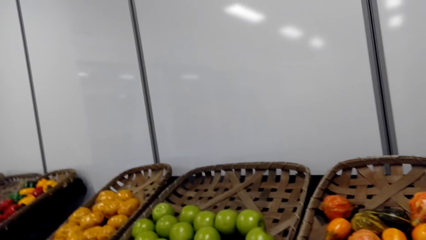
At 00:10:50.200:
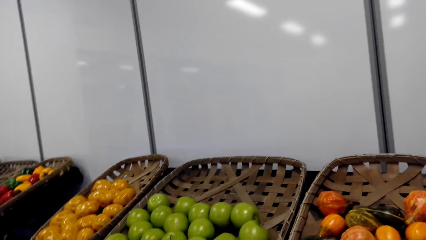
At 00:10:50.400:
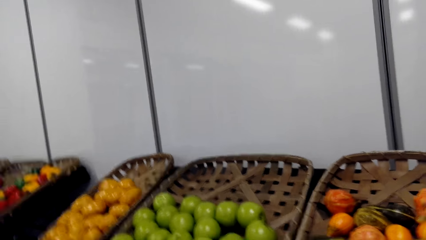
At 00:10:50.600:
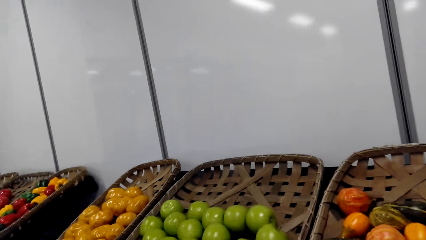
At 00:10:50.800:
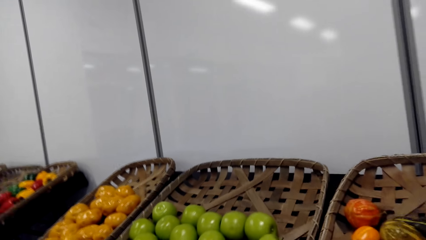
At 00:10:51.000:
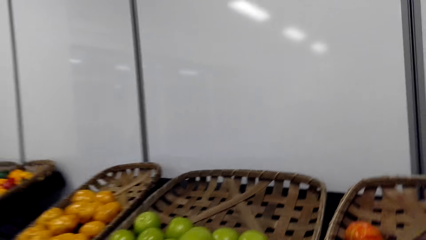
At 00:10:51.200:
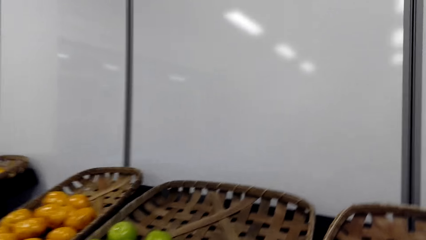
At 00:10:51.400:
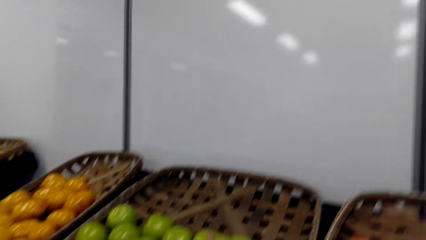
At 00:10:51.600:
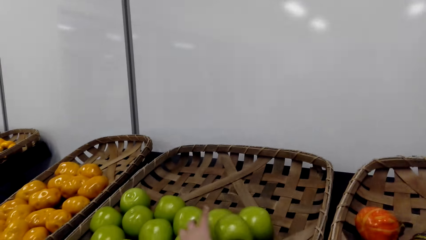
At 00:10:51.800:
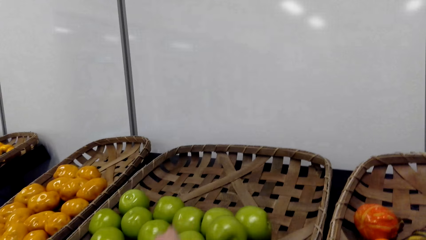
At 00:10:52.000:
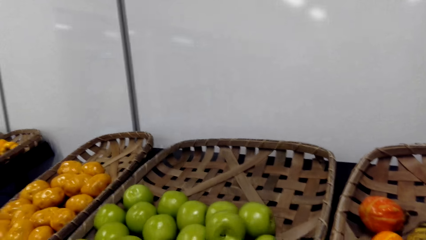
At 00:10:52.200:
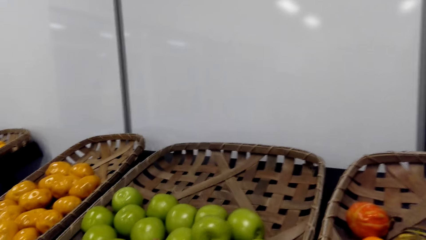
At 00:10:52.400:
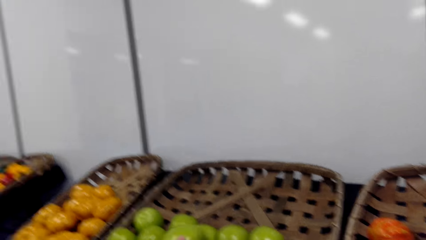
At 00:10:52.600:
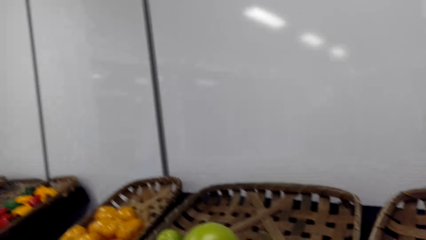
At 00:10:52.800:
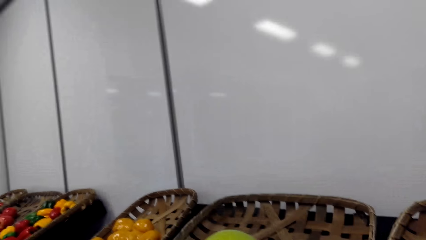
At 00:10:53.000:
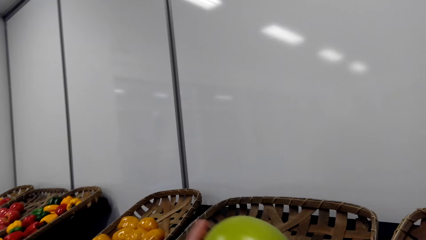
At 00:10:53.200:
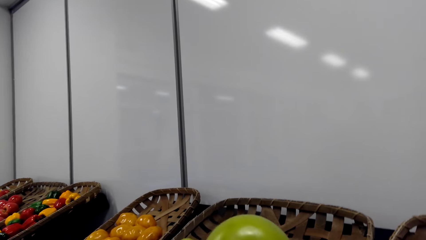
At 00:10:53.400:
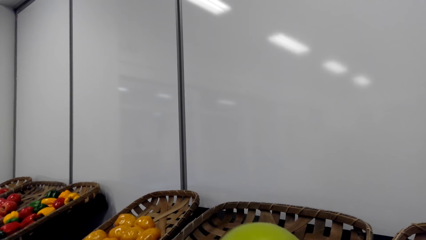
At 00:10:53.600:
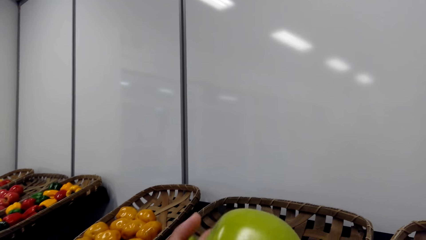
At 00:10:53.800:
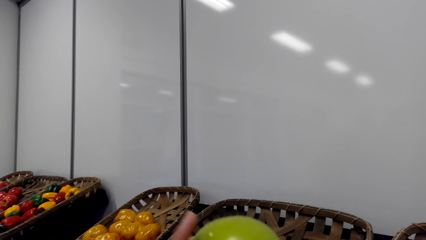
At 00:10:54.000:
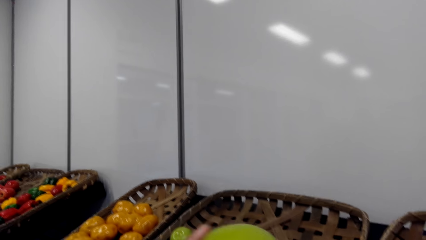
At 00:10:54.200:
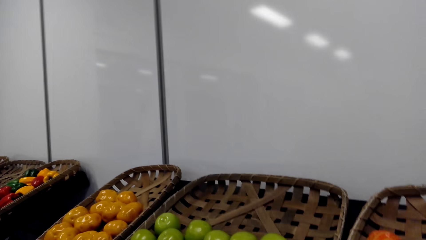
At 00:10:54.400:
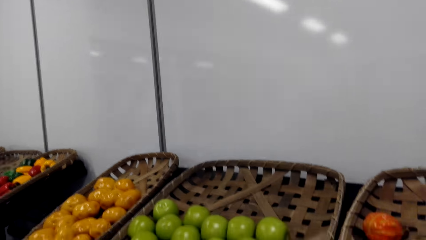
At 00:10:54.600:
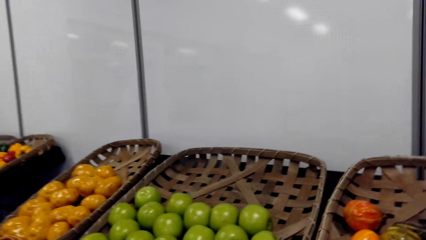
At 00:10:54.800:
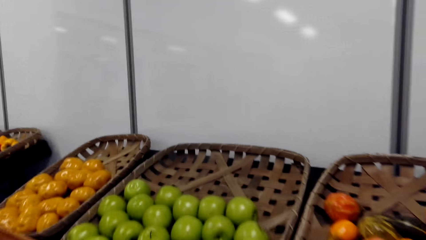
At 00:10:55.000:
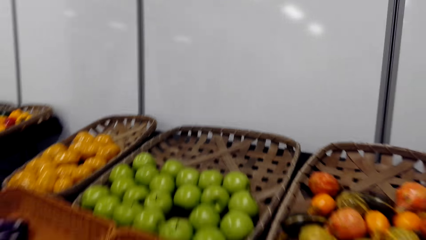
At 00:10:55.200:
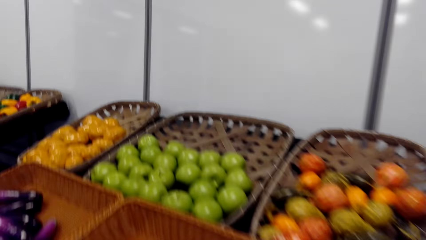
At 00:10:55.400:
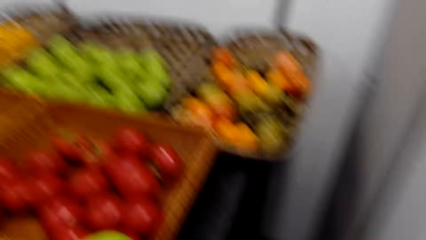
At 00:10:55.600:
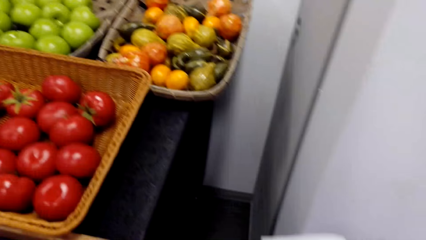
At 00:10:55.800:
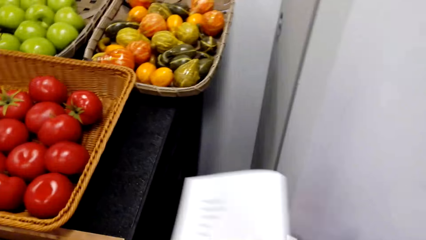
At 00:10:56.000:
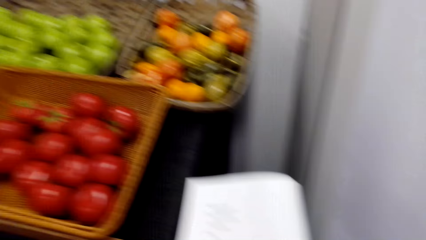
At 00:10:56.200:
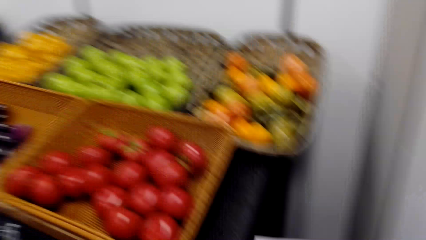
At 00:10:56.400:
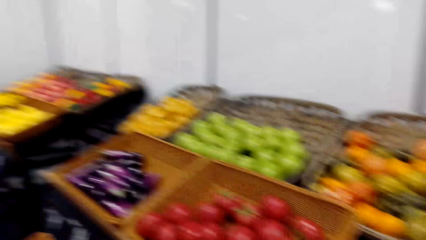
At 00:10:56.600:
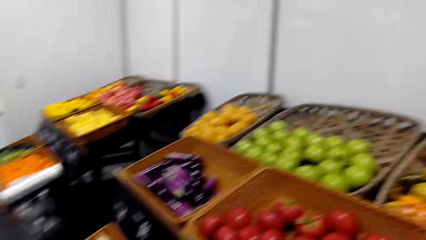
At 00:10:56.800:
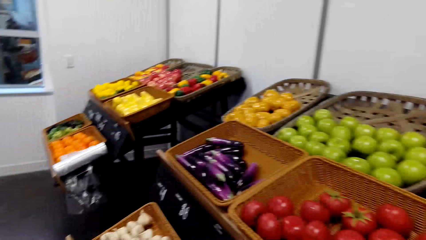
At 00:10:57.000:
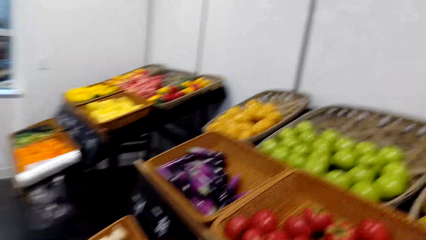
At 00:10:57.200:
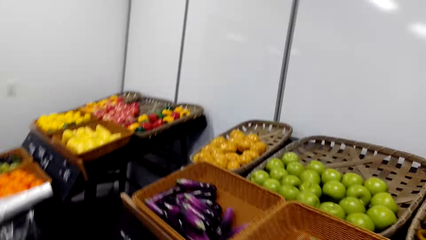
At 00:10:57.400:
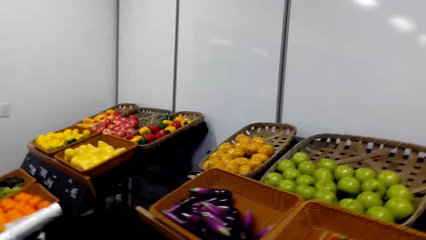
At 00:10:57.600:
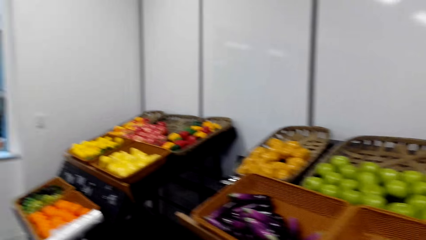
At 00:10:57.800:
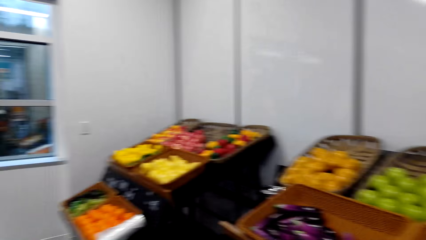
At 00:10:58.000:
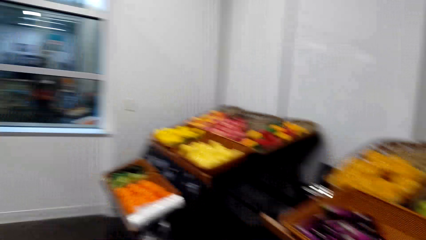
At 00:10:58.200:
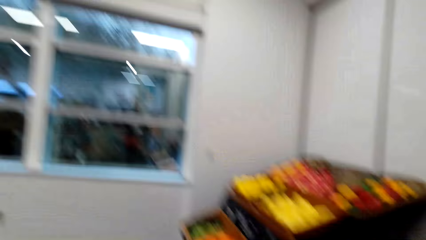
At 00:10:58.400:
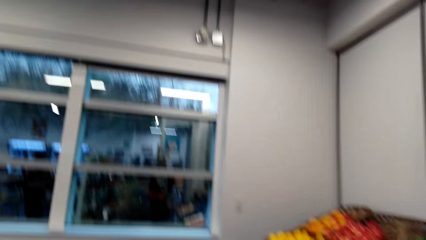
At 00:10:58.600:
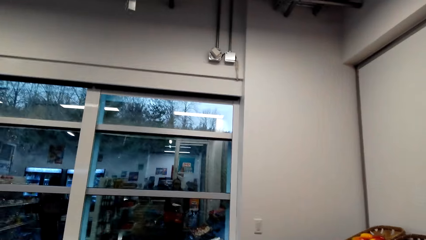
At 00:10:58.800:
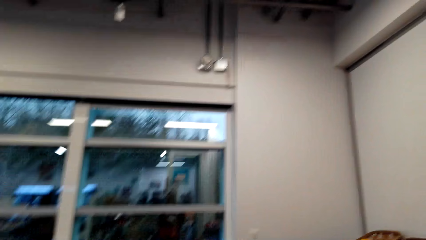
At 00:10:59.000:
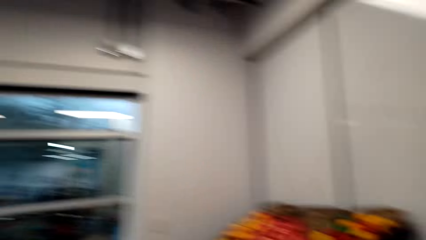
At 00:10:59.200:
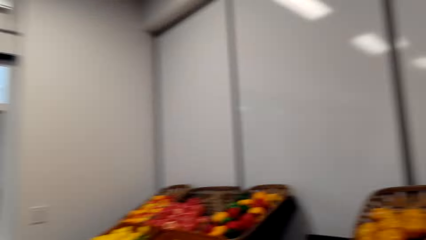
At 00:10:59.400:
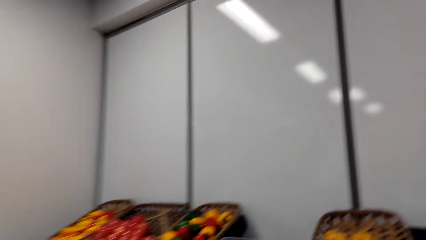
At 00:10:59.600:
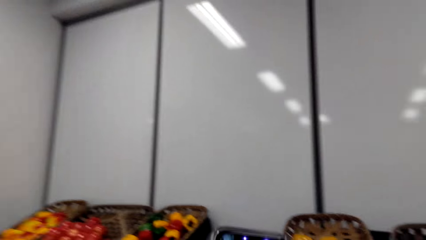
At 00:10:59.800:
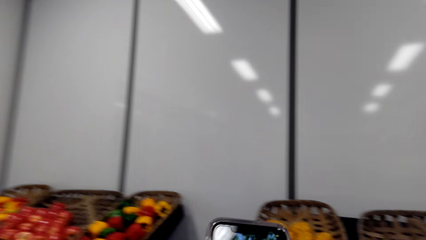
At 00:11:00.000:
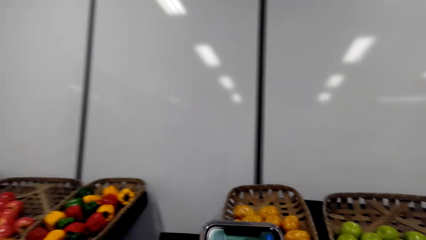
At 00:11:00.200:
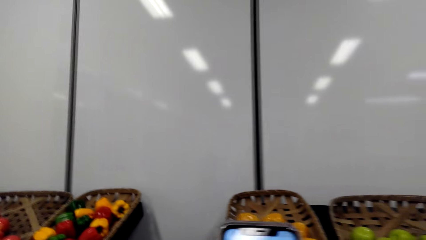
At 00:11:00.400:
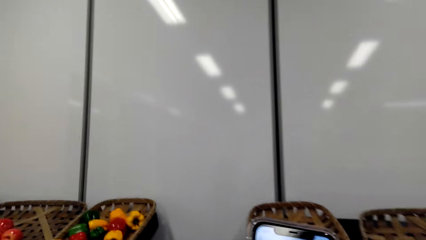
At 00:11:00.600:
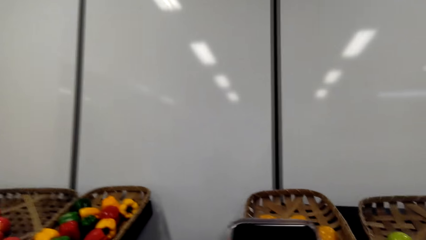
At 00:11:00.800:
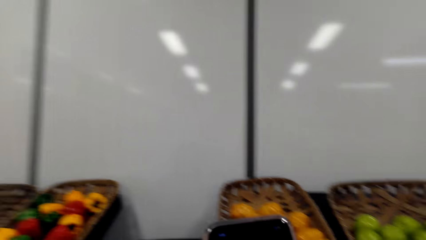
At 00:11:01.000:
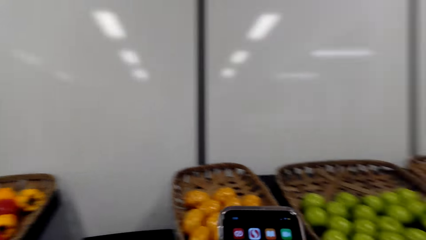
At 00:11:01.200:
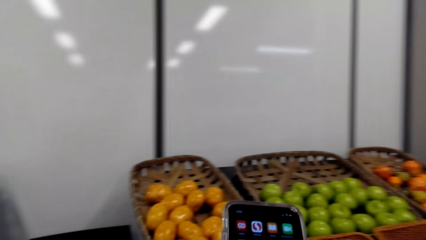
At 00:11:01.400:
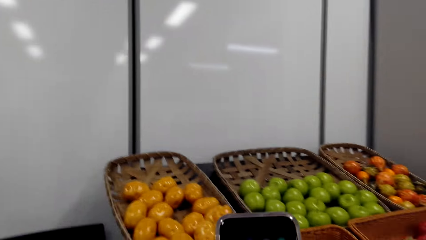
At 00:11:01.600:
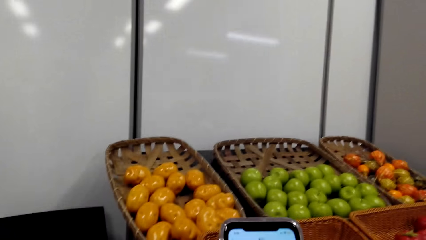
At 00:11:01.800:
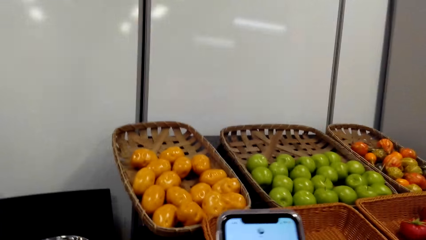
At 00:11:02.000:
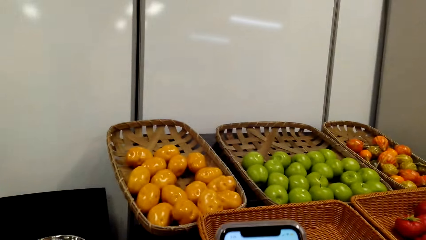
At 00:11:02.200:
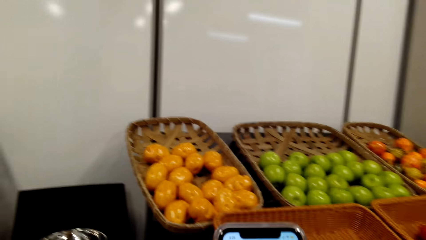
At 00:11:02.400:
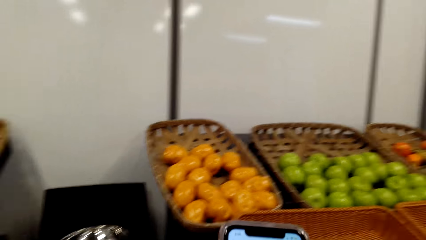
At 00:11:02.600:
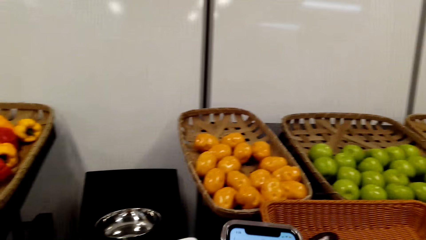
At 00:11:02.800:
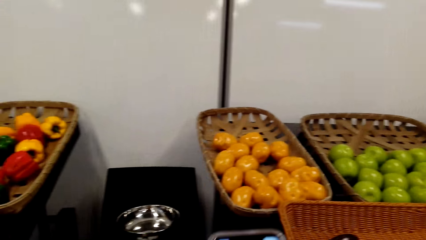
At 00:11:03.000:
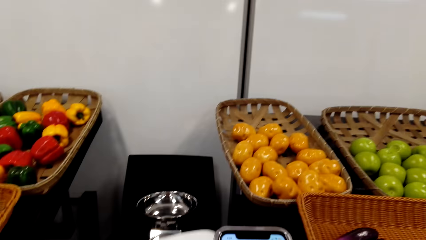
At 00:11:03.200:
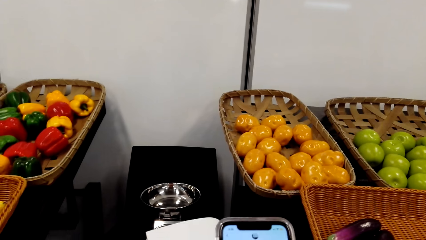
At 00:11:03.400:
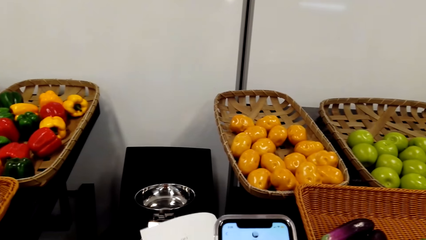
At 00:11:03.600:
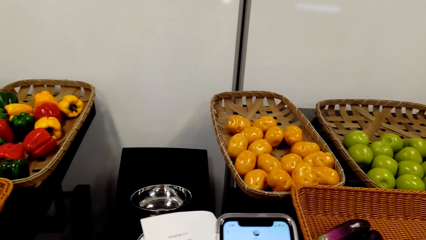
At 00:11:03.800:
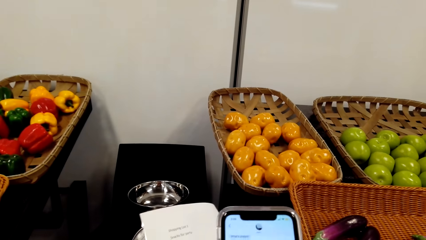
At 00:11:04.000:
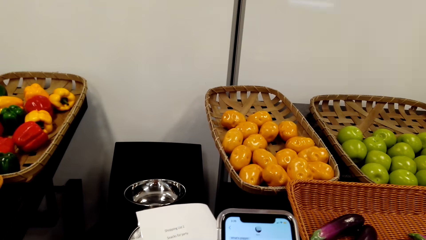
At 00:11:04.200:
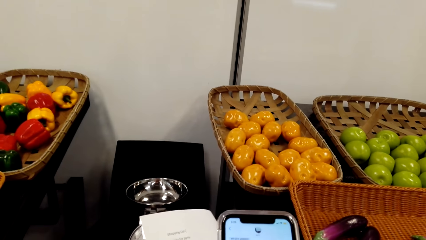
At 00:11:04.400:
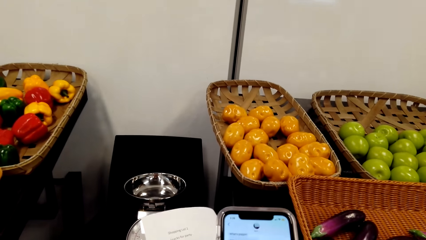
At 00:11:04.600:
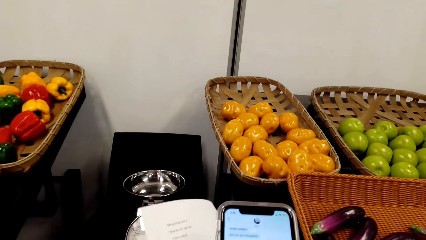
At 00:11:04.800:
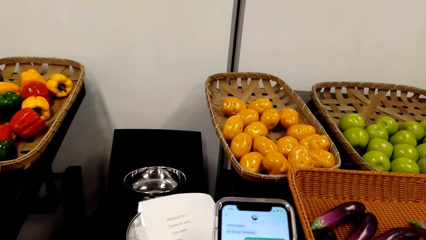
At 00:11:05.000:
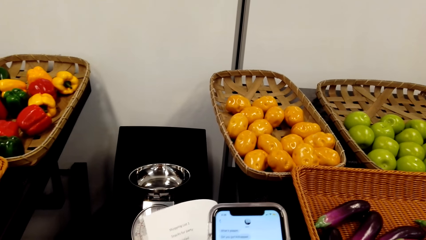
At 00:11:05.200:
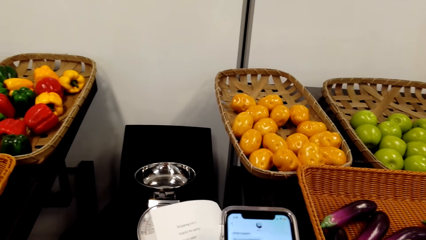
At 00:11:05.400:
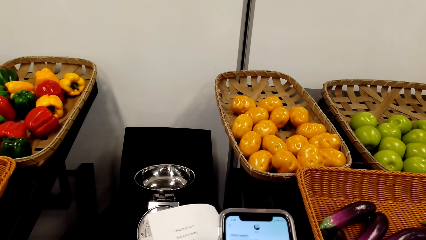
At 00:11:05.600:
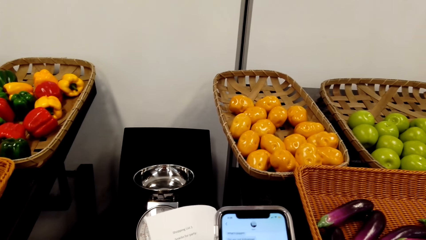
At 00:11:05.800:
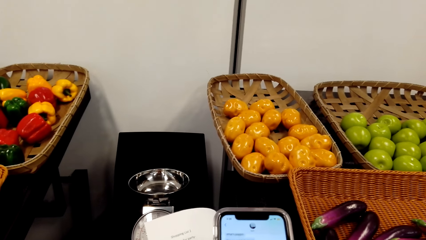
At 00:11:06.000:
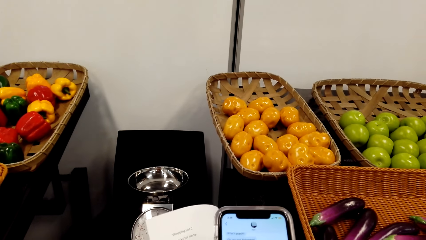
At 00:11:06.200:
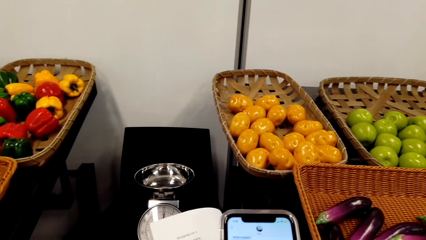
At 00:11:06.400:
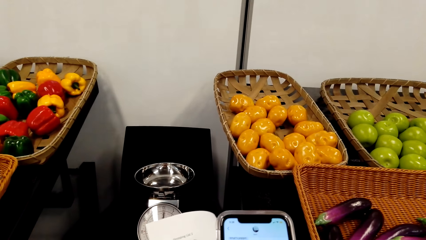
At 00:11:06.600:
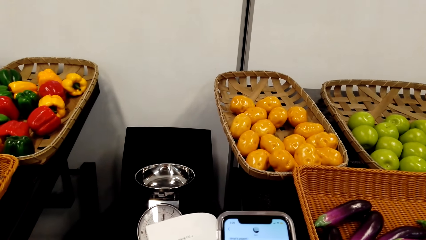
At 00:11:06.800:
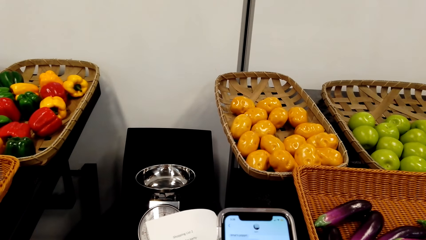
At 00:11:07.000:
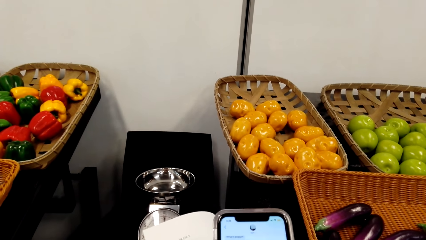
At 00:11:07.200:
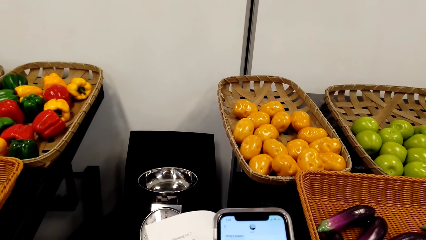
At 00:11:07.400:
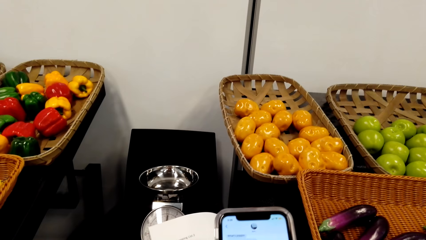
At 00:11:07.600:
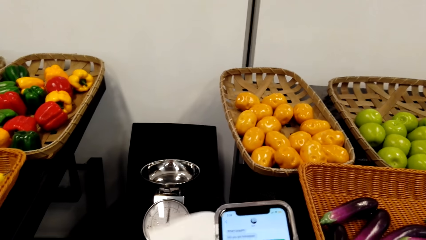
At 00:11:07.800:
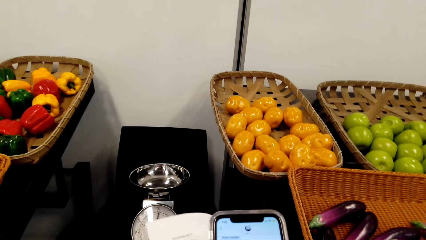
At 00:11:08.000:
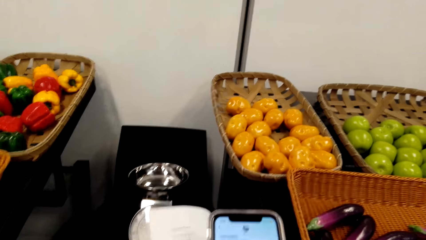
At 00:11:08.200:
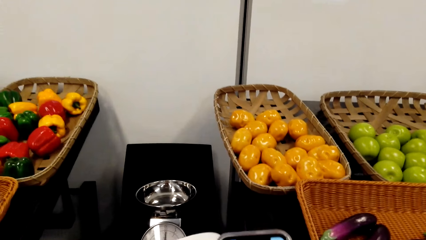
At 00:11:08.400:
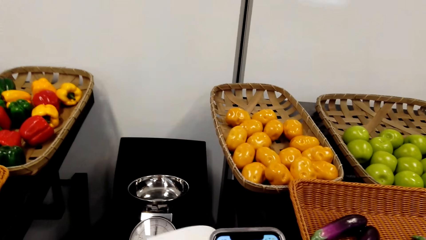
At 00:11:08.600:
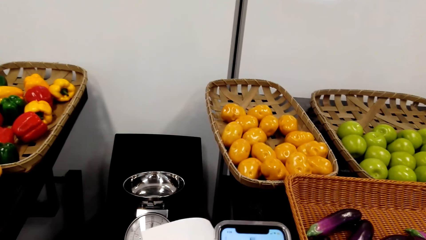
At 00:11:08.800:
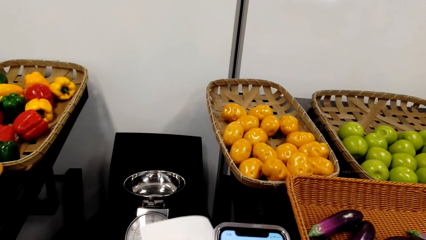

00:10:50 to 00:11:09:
The camera wearer picks up a fruit. They adjust apples on a basket. They hold an apple. They look around. They walk around a grocery store. They operate a mobile phone. They look at a piece of paper. They operate the mobile phone.
